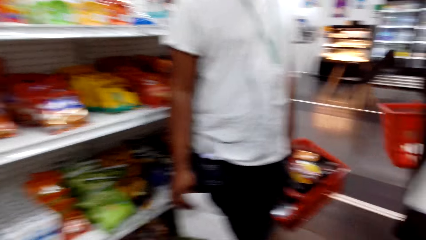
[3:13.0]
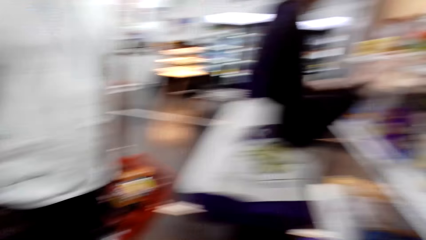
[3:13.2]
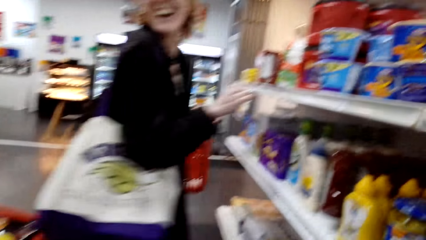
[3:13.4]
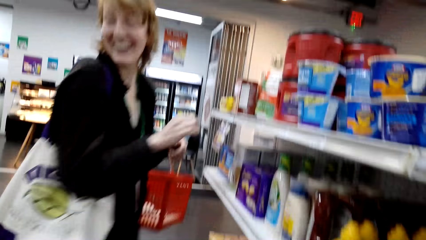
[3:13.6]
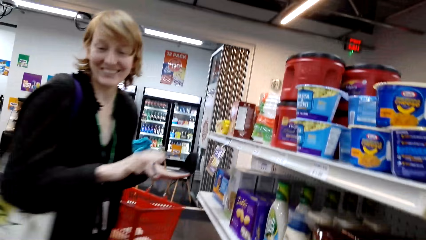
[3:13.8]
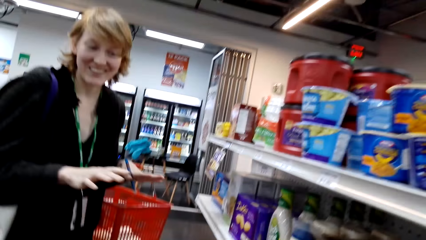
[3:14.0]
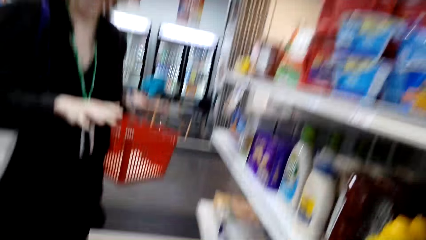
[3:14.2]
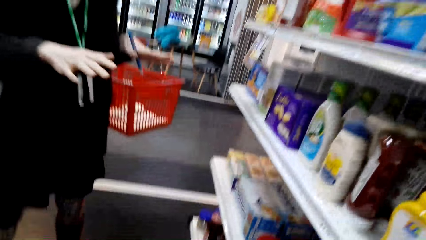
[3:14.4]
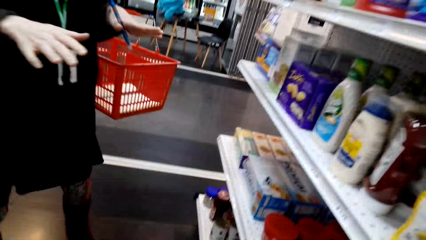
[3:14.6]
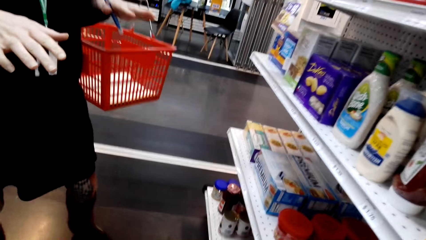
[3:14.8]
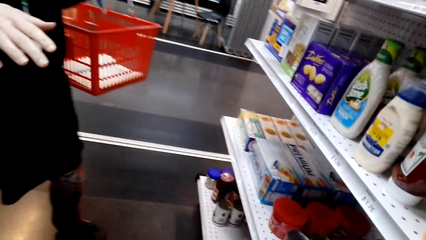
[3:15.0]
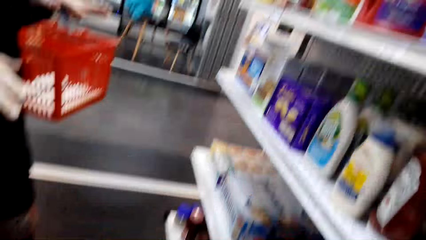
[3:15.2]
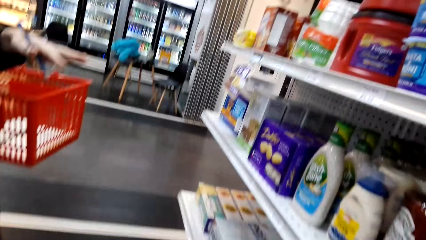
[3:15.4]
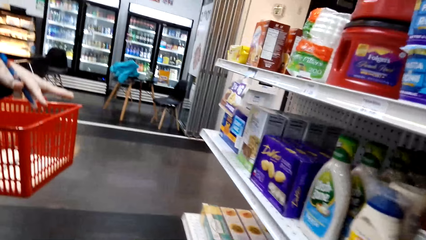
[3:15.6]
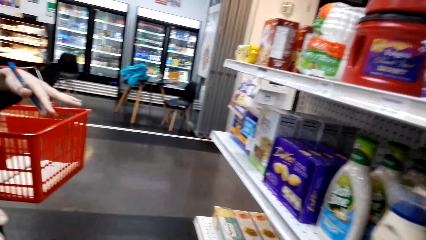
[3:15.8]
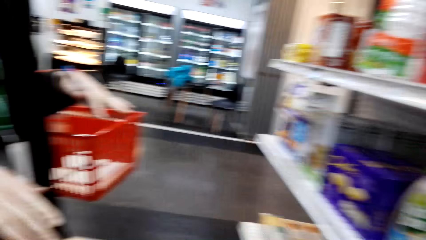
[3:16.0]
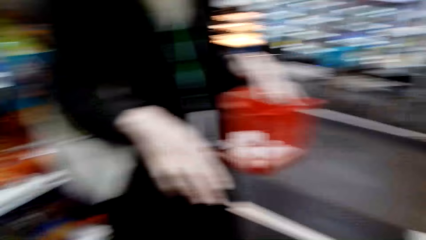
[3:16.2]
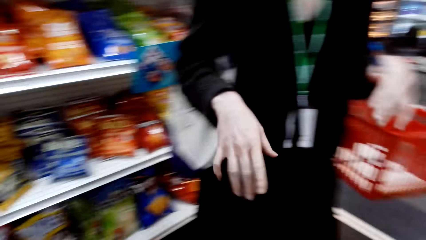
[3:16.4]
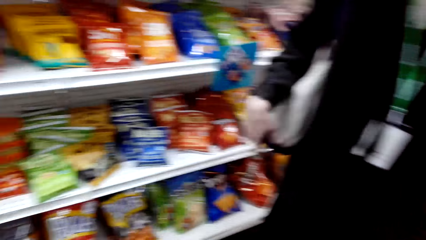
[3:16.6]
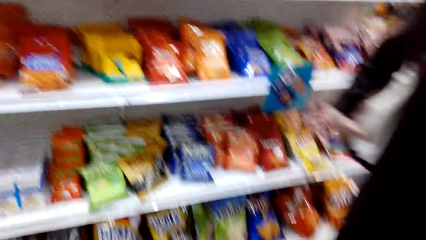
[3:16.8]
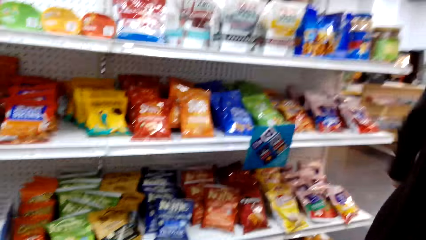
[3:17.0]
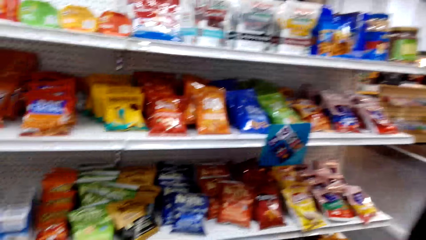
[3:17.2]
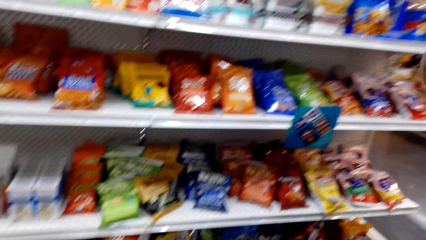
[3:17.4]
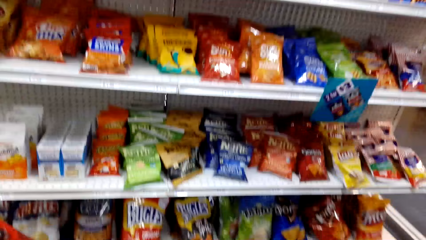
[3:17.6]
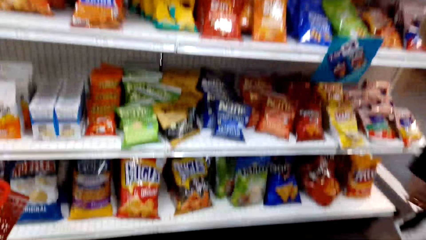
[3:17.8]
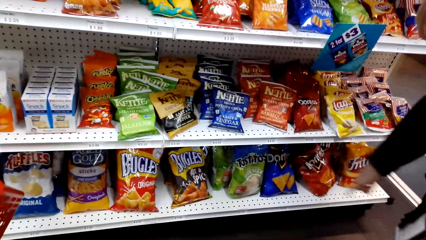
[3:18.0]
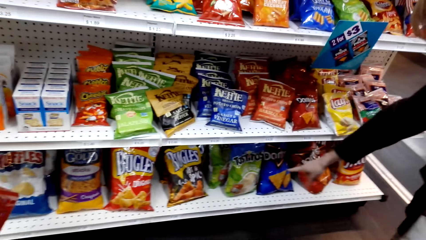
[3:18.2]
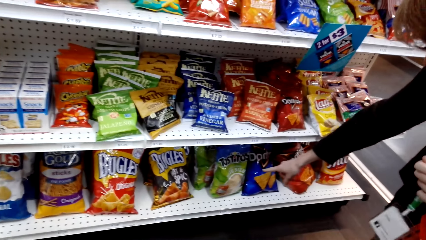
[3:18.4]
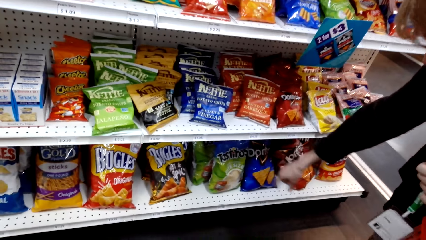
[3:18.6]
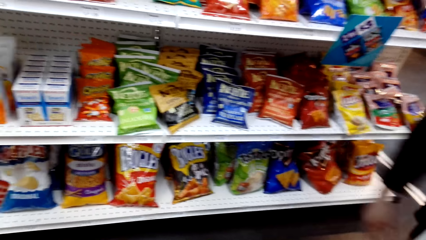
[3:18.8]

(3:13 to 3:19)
The camera wearer converses with a woman. The woman converses with a man.

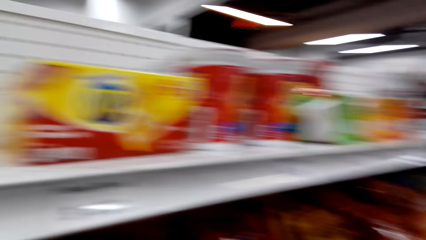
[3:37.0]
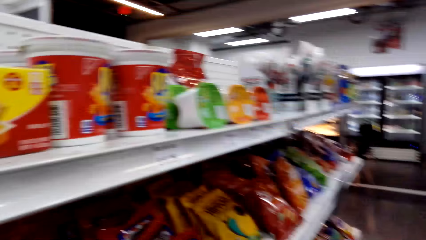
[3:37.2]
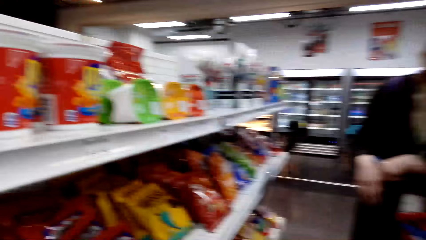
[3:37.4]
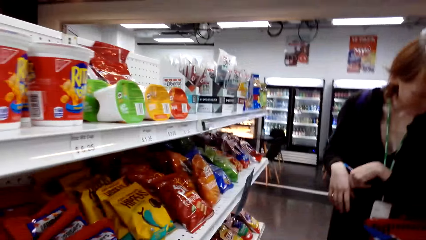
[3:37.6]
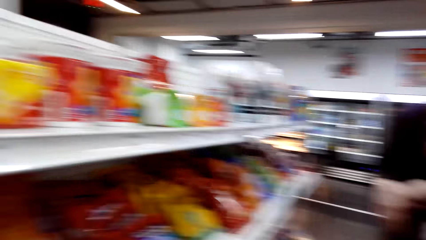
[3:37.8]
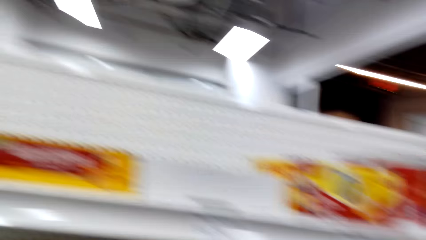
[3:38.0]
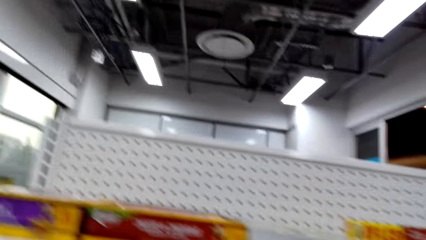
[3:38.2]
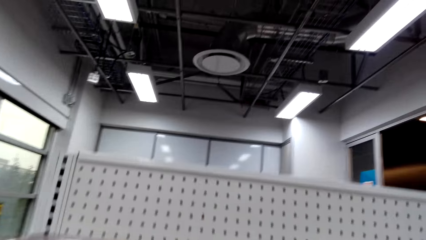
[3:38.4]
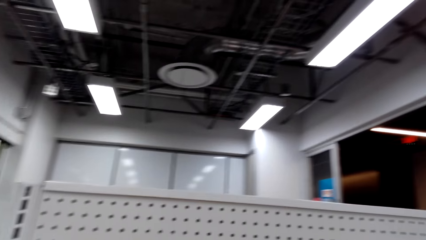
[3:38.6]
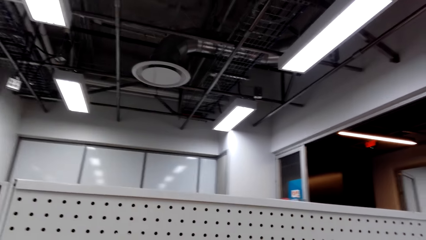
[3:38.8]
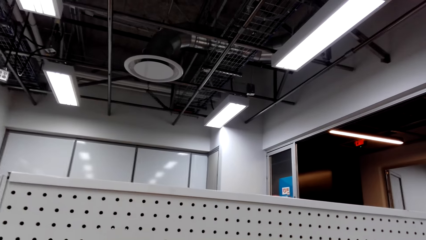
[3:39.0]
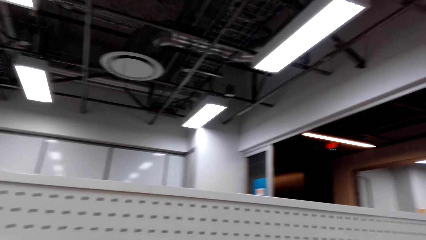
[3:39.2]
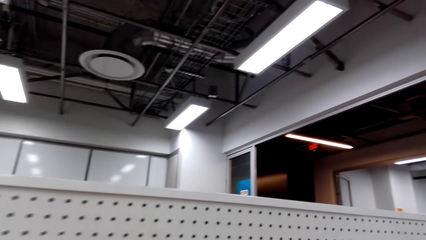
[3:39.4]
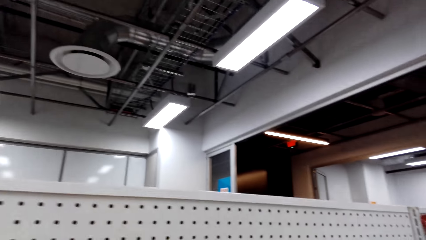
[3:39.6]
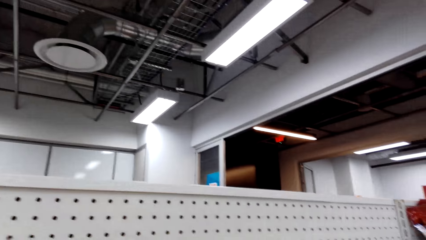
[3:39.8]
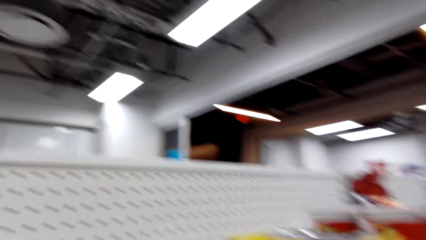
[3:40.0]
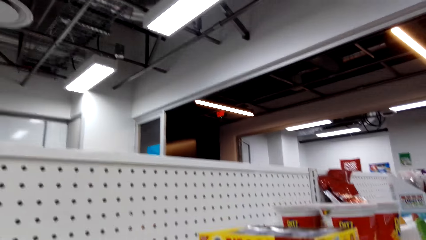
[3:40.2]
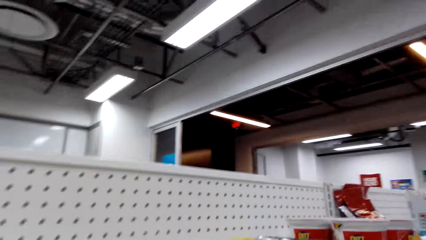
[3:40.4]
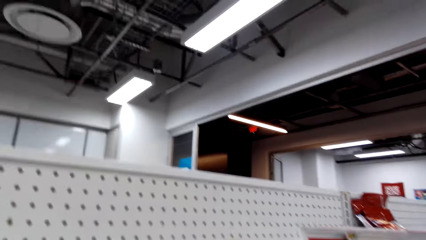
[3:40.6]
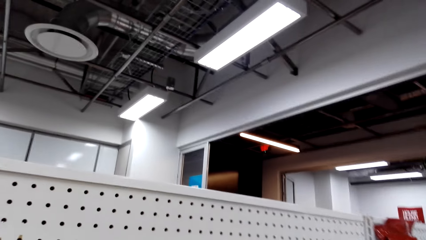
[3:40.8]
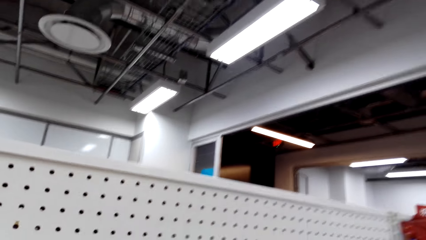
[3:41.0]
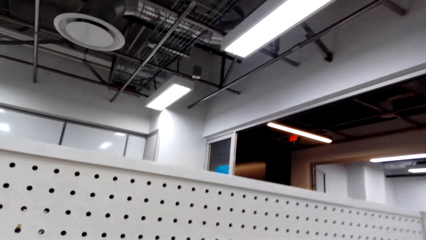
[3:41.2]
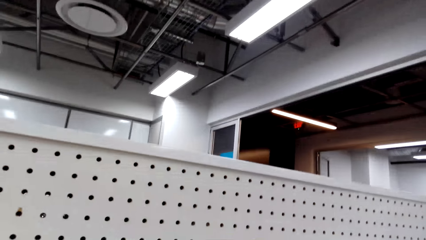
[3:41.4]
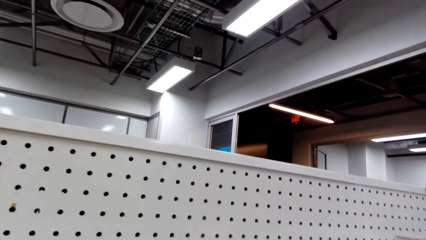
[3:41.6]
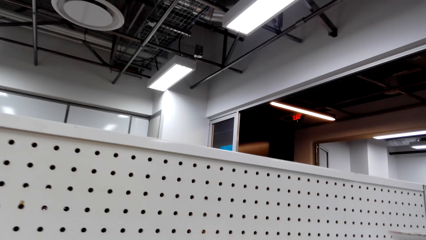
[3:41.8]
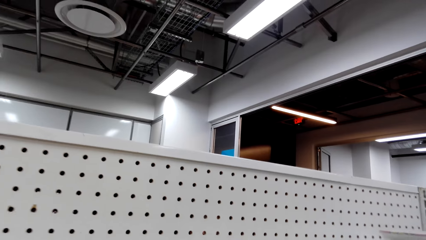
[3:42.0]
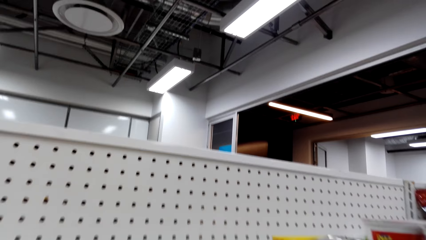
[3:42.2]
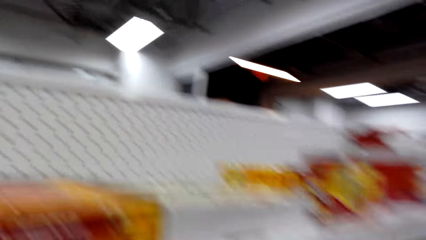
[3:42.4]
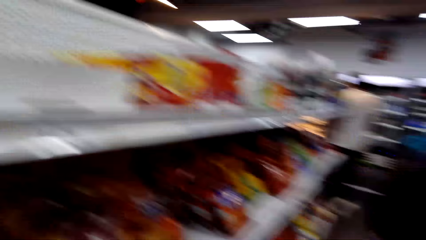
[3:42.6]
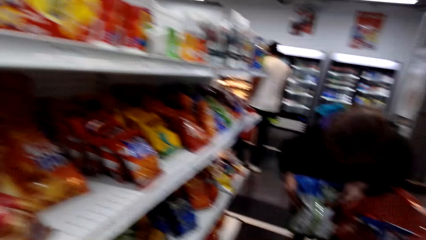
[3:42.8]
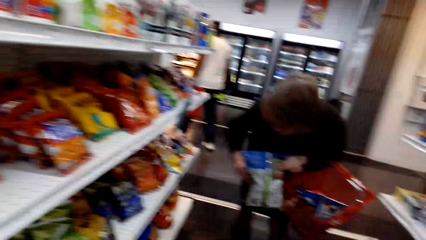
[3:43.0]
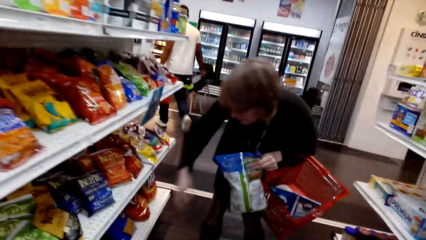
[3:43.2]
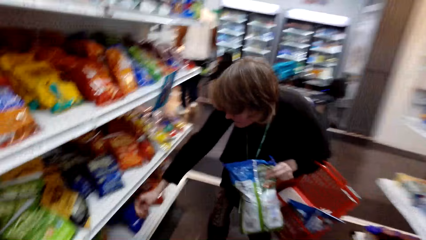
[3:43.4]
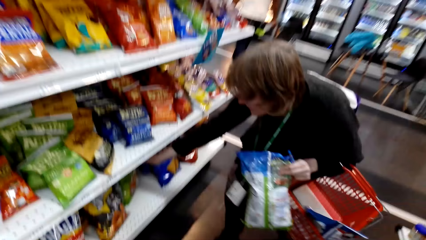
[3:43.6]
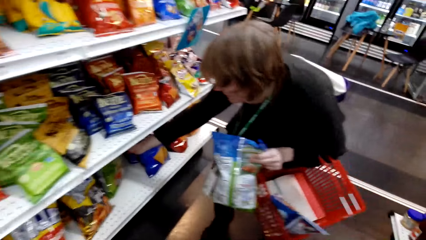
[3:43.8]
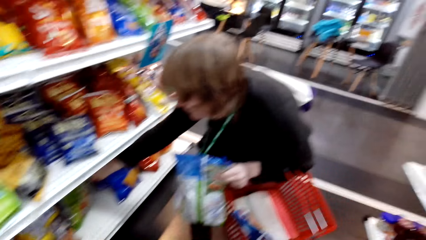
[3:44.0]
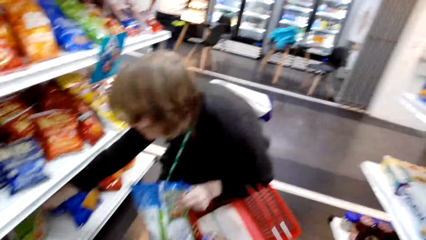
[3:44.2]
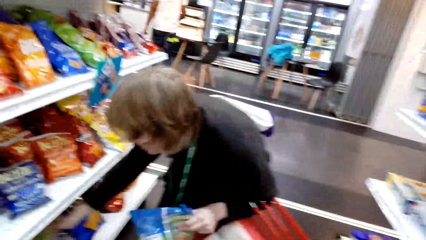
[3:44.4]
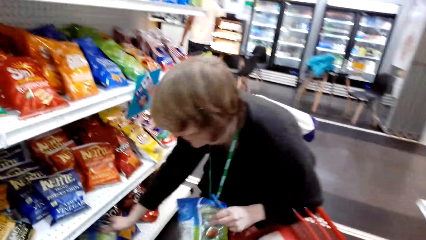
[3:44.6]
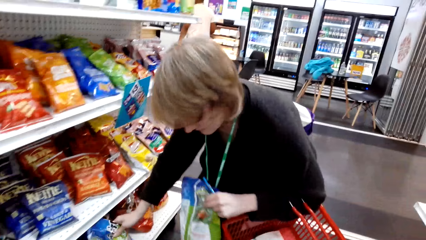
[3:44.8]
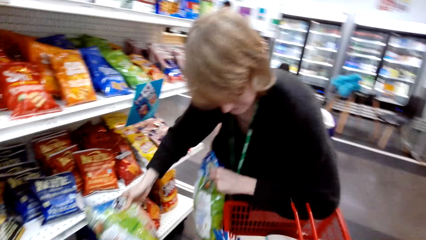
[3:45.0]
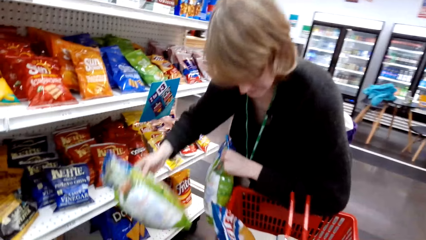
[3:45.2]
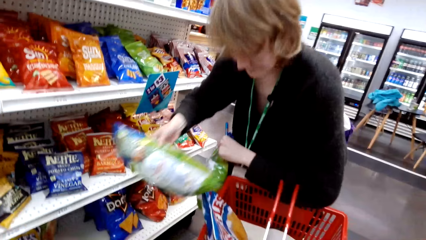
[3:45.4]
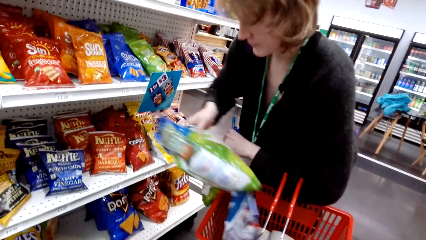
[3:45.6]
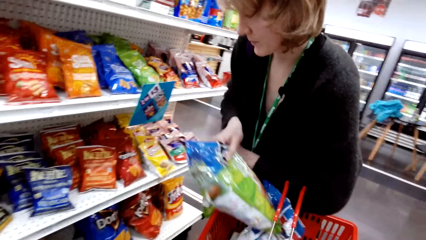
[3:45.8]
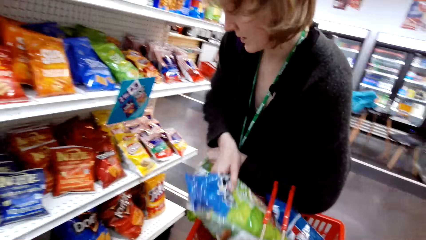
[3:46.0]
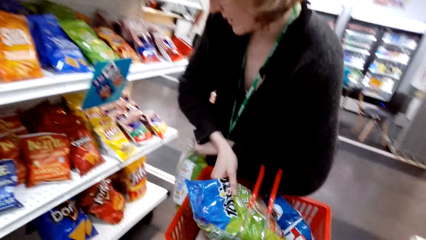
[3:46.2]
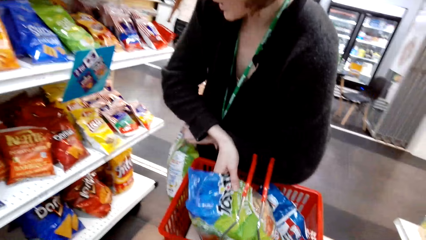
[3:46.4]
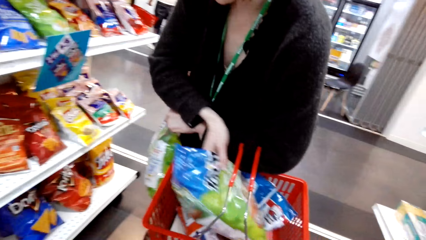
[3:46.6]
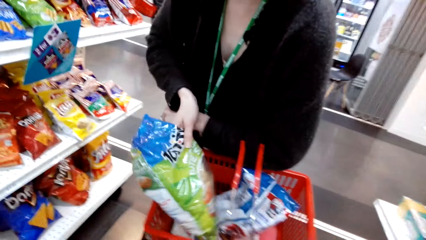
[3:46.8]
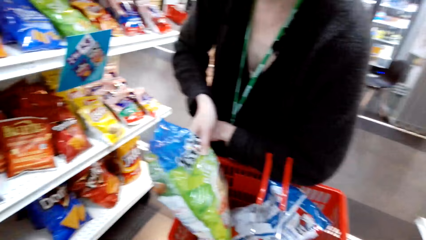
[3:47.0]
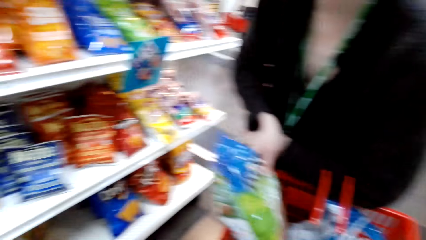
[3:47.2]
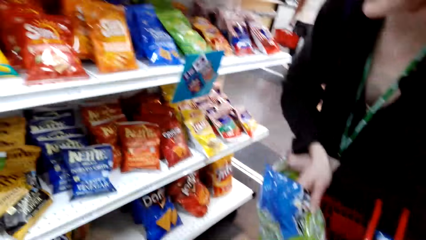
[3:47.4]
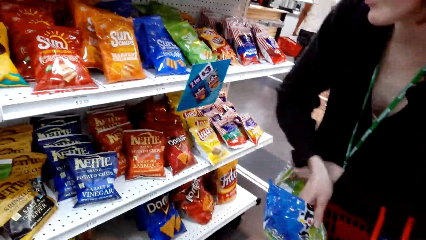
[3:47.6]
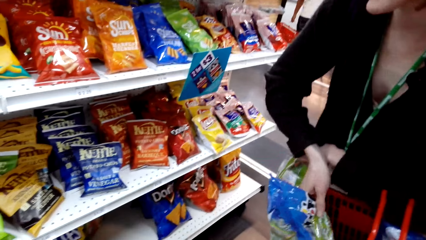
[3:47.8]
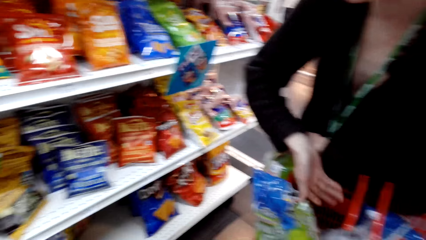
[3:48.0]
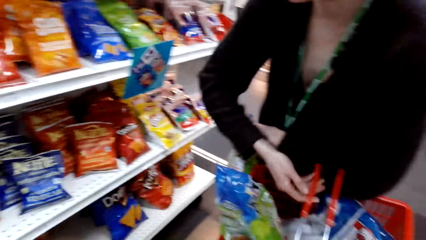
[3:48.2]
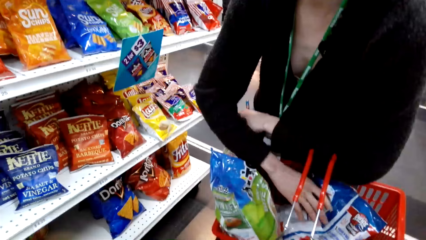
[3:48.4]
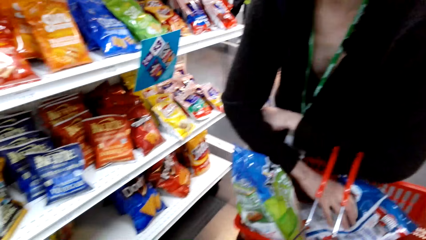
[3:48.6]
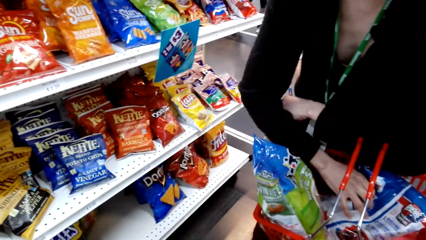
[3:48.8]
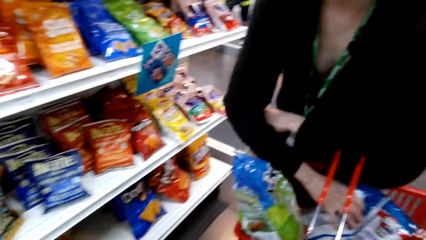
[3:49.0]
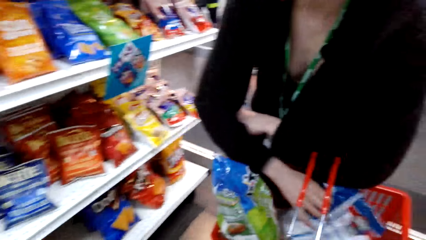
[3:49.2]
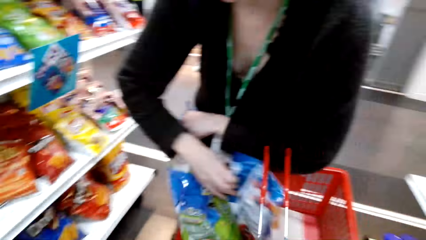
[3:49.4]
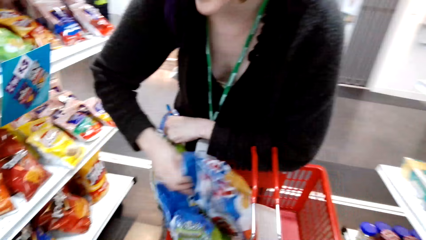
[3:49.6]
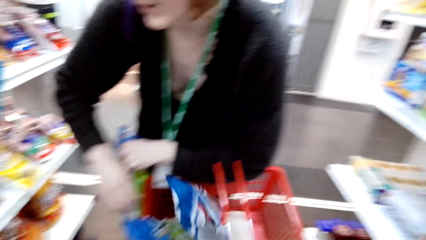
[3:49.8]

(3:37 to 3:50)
The camera wearer converses with a woman. The woman converses with the camera wearer. The woman picks up the packed food from the shelf. The woman puts the packed food in the shopping bucket. The camera wearer puts the food in the bucket. They converse with the woman.
